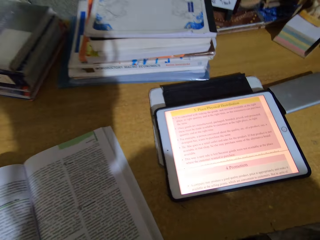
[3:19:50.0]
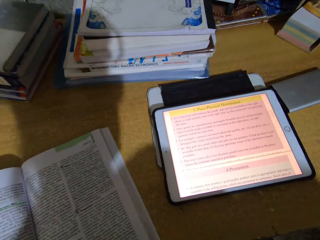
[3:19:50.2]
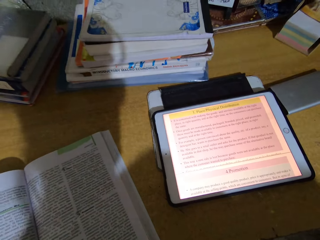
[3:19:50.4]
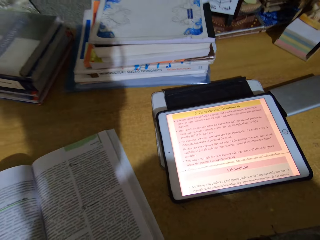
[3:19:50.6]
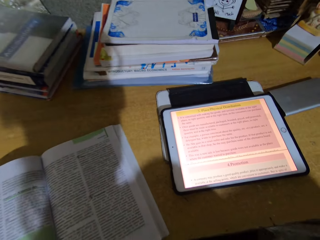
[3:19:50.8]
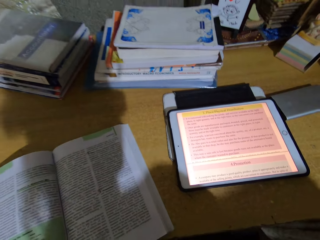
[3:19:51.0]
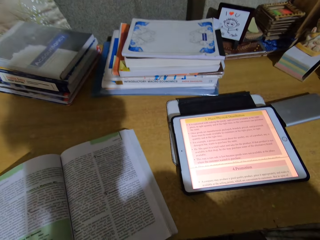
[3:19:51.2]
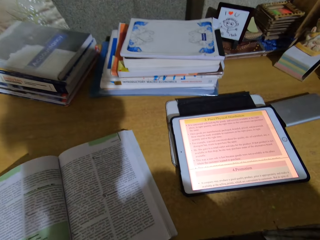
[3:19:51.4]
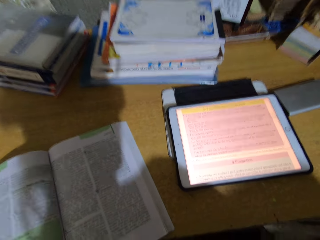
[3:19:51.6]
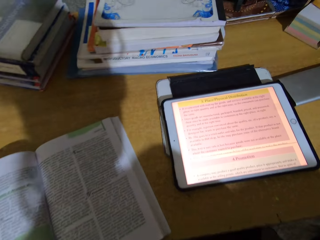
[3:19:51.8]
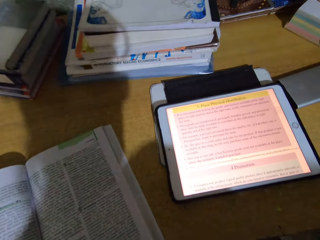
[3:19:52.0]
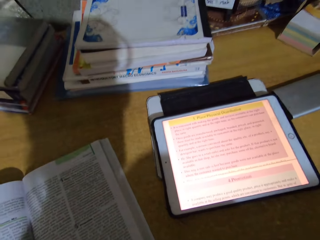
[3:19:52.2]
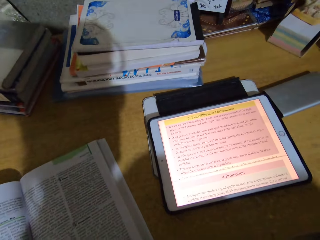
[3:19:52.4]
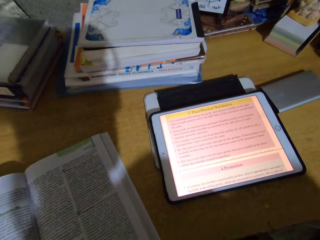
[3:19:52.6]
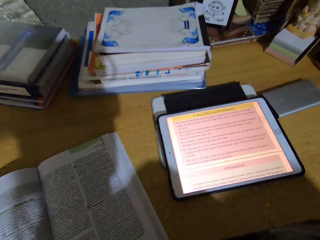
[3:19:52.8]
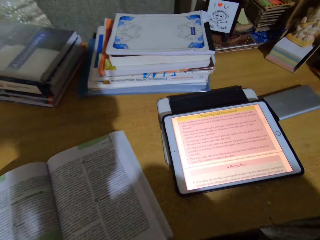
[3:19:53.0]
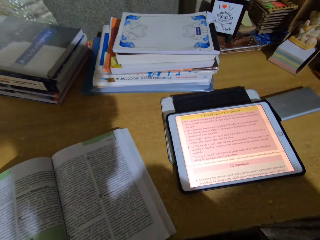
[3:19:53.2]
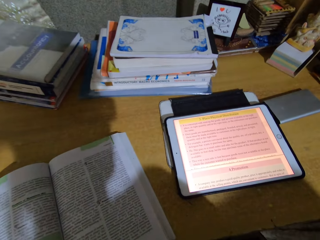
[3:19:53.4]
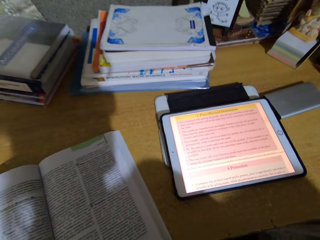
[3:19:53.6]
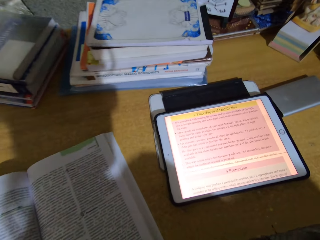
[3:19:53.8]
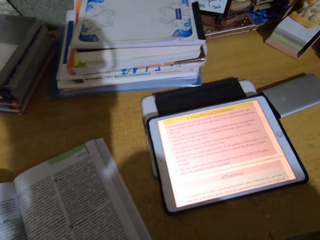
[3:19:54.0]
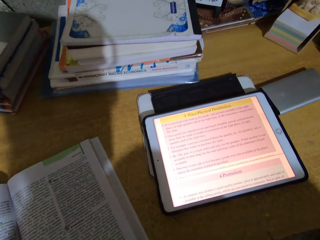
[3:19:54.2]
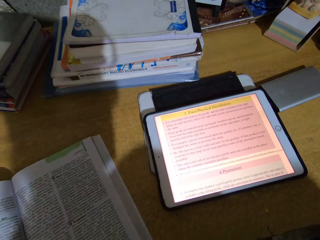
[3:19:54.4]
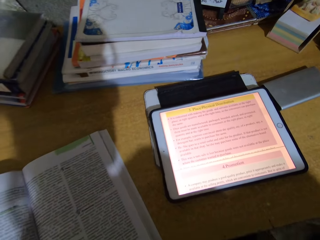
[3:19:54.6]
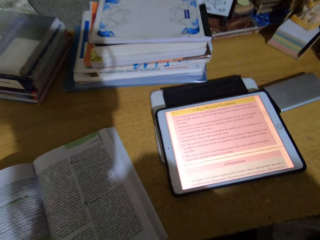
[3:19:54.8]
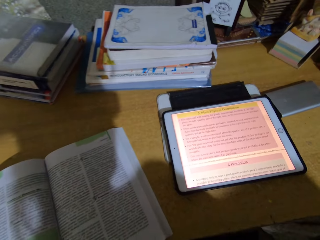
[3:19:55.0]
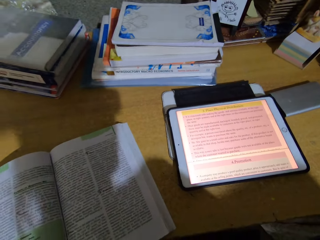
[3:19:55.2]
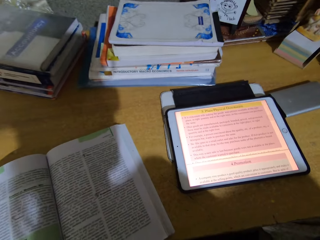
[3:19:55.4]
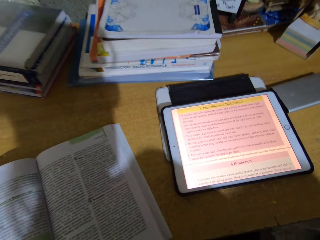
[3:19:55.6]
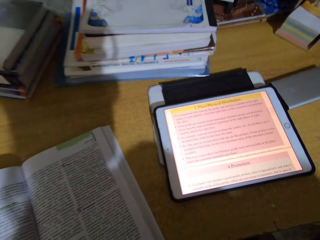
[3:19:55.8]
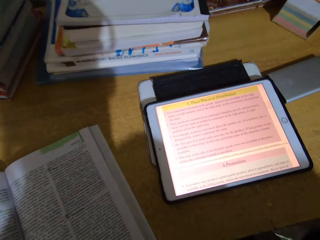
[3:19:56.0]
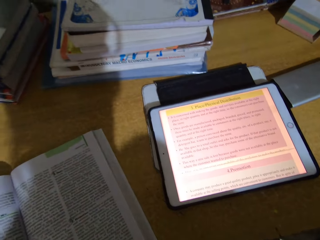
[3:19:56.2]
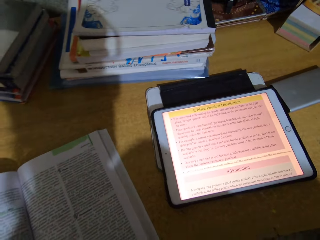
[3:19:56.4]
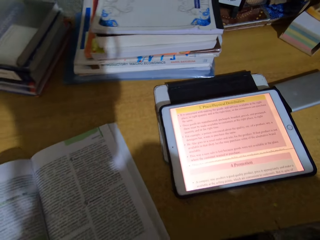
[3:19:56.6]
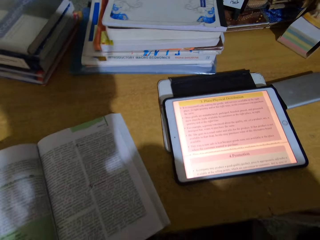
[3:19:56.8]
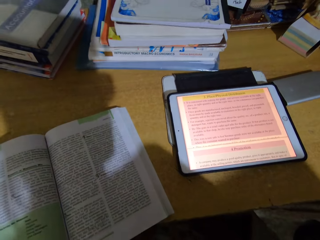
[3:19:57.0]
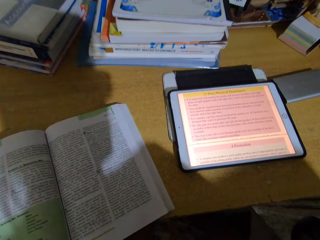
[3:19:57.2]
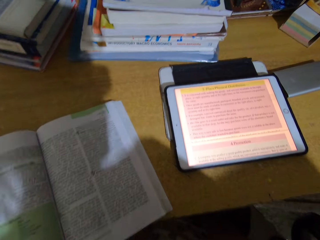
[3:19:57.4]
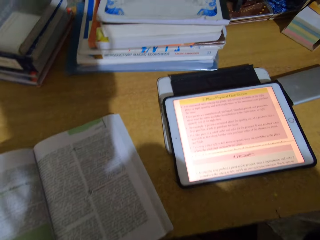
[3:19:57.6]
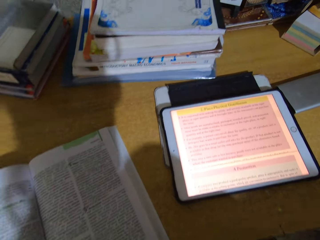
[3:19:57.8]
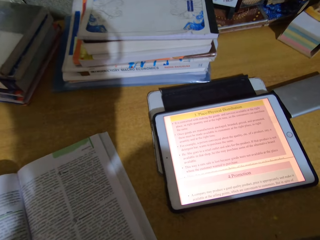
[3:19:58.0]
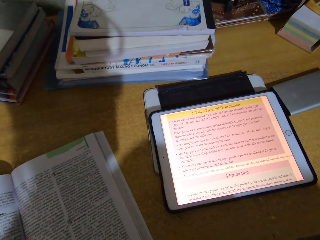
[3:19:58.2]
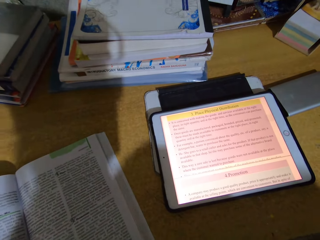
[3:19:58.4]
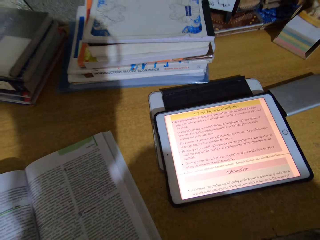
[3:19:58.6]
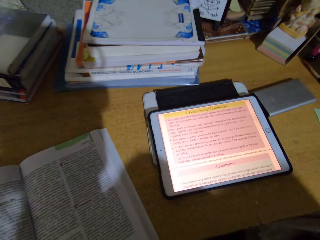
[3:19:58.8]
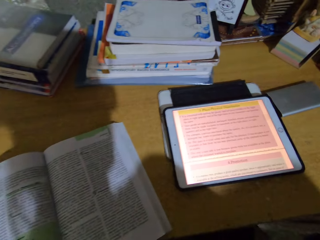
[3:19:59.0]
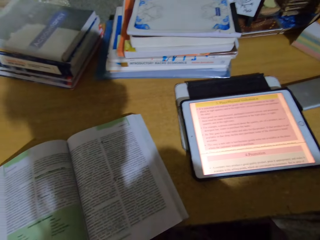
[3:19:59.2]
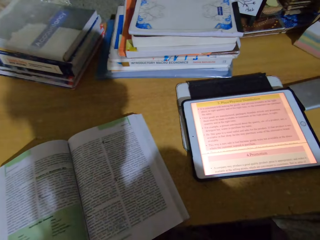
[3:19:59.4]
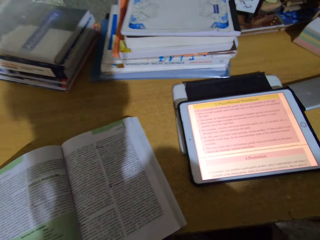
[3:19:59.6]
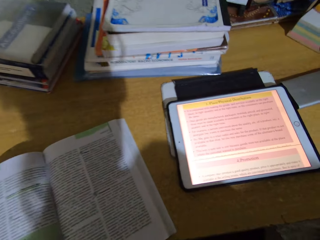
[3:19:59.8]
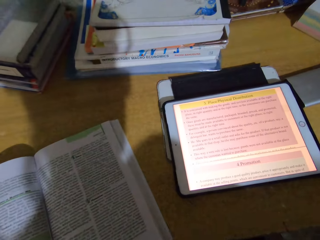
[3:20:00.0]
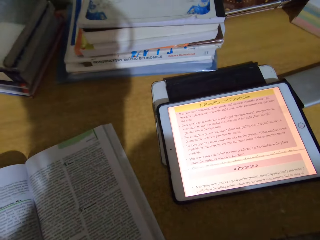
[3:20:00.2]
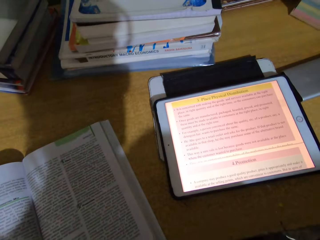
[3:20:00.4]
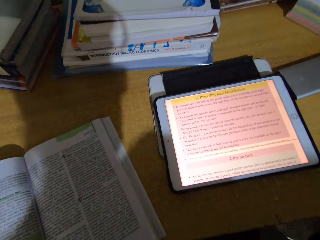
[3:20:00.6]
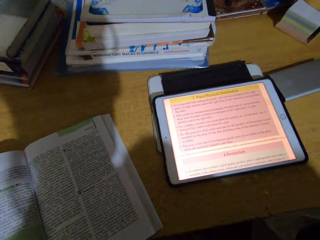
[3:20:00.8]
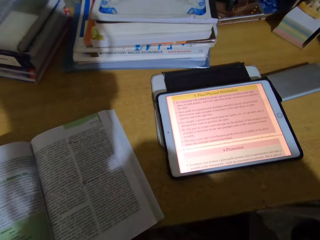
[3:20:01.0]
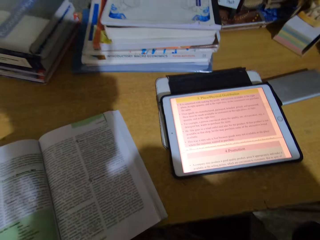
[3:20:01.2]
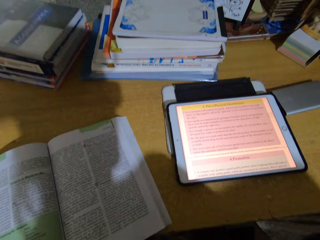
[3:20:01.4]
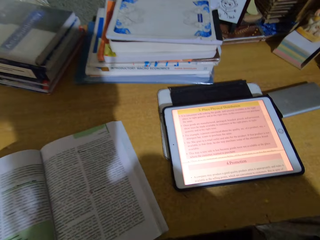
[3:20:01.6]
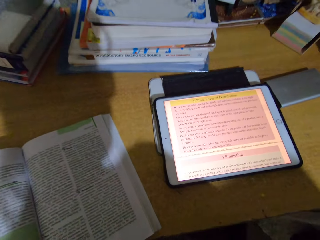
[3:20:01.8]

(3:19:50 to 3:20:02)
The camera wearer reads a book.

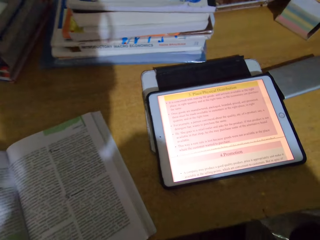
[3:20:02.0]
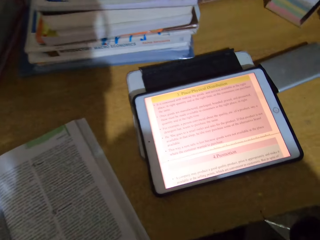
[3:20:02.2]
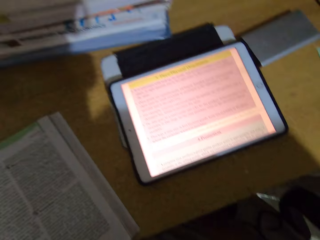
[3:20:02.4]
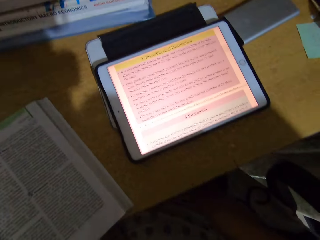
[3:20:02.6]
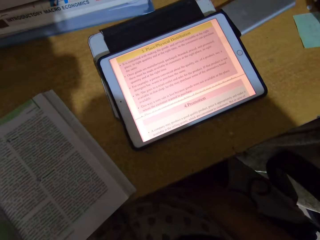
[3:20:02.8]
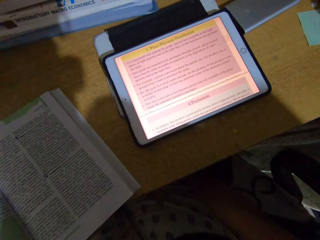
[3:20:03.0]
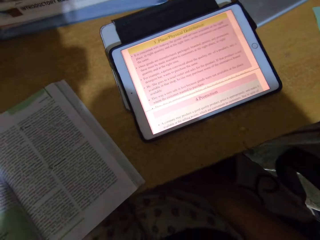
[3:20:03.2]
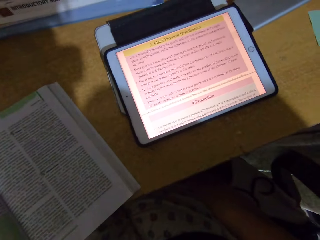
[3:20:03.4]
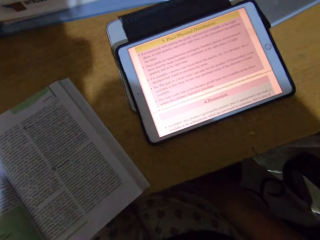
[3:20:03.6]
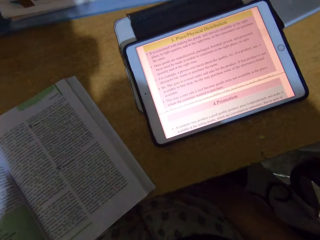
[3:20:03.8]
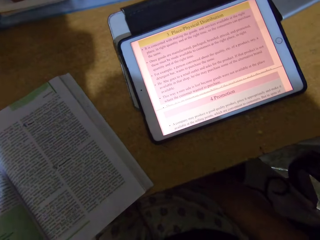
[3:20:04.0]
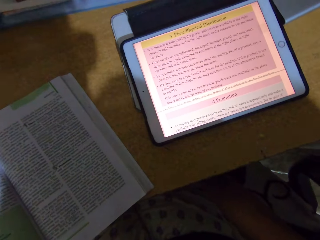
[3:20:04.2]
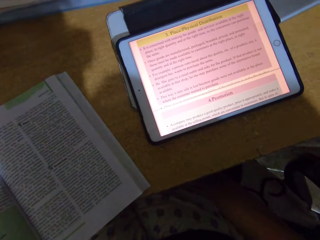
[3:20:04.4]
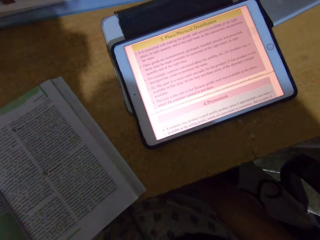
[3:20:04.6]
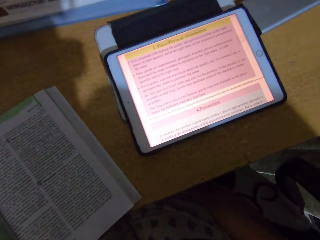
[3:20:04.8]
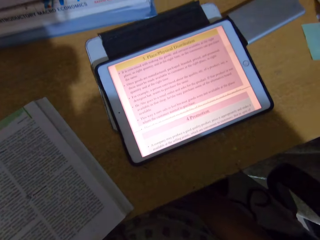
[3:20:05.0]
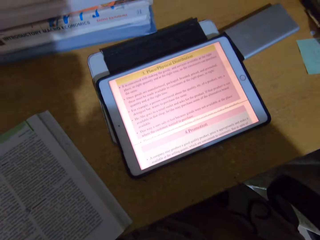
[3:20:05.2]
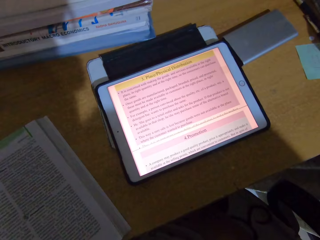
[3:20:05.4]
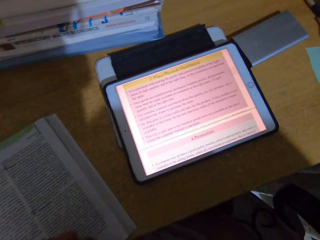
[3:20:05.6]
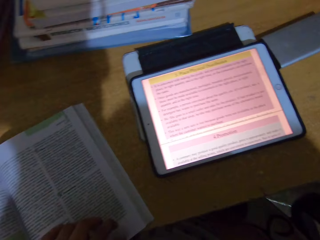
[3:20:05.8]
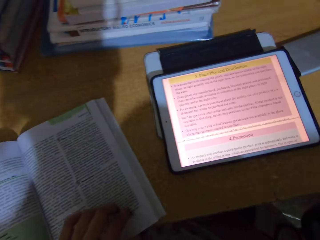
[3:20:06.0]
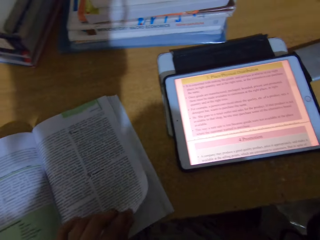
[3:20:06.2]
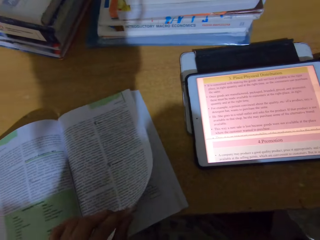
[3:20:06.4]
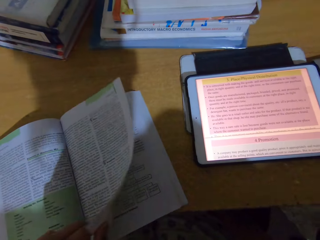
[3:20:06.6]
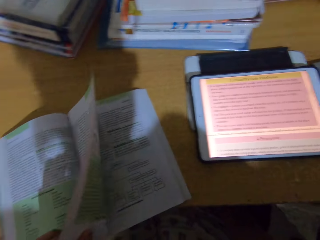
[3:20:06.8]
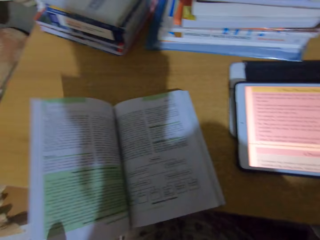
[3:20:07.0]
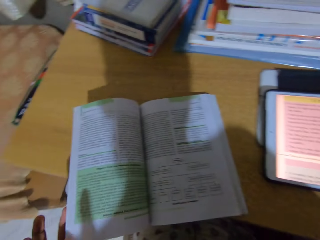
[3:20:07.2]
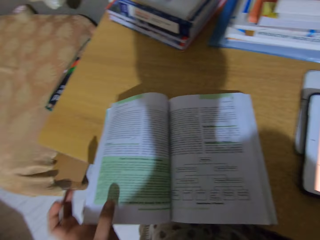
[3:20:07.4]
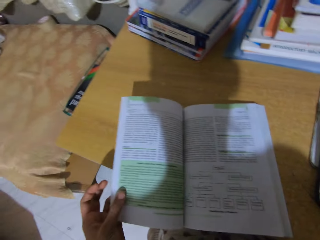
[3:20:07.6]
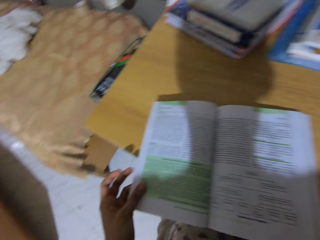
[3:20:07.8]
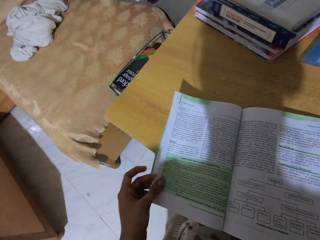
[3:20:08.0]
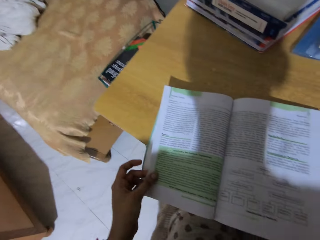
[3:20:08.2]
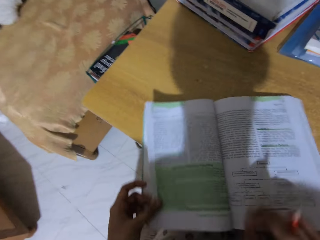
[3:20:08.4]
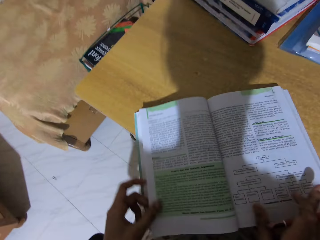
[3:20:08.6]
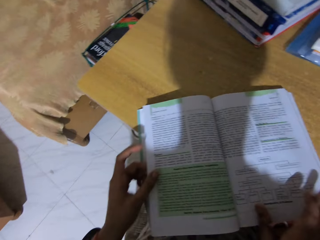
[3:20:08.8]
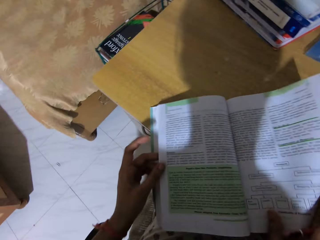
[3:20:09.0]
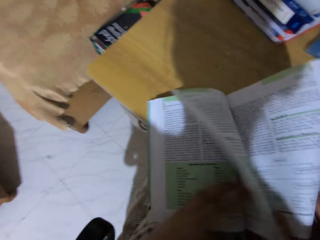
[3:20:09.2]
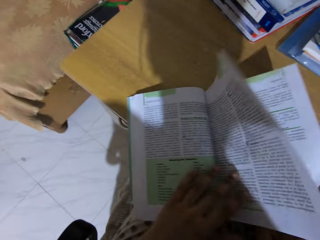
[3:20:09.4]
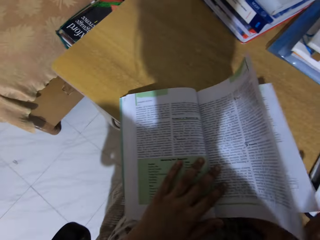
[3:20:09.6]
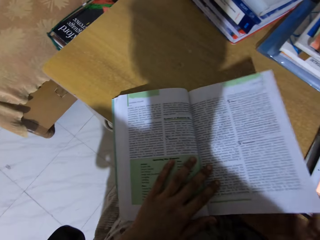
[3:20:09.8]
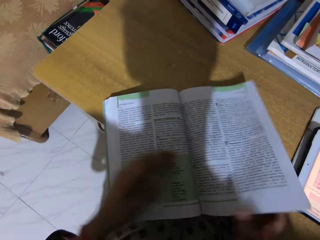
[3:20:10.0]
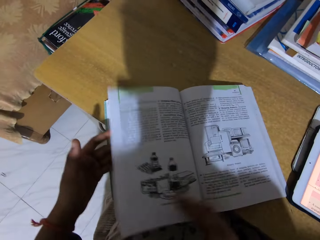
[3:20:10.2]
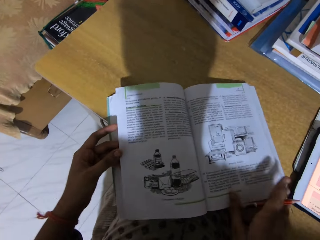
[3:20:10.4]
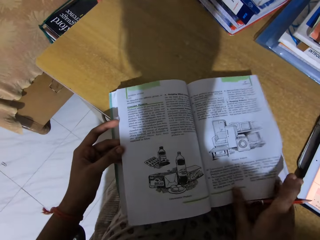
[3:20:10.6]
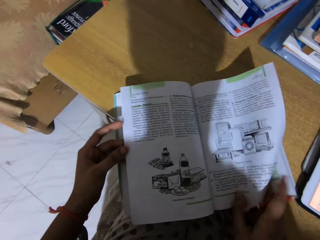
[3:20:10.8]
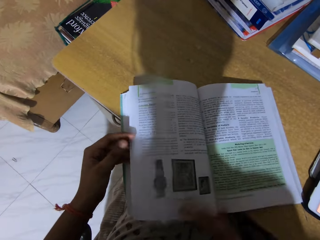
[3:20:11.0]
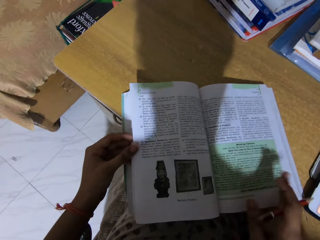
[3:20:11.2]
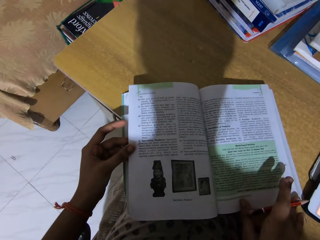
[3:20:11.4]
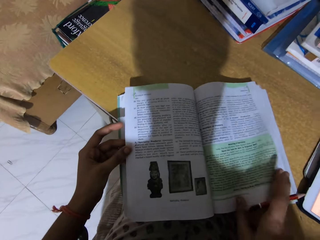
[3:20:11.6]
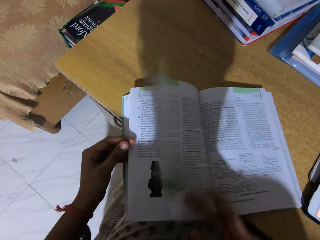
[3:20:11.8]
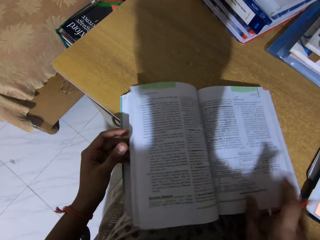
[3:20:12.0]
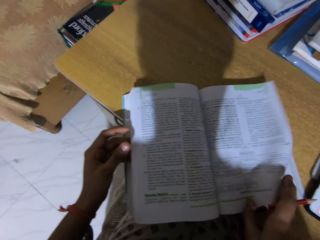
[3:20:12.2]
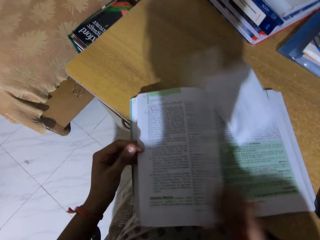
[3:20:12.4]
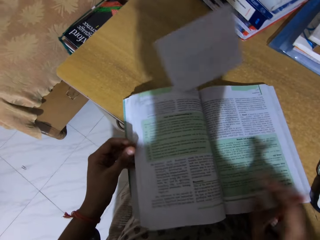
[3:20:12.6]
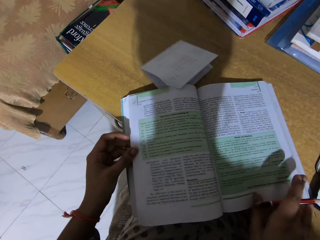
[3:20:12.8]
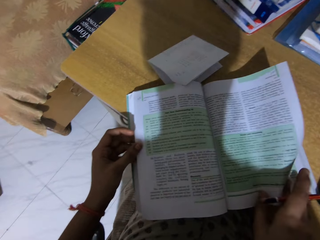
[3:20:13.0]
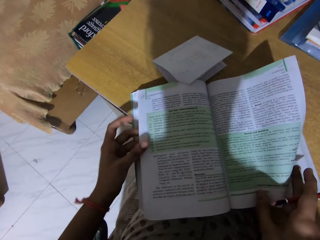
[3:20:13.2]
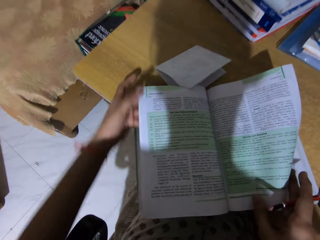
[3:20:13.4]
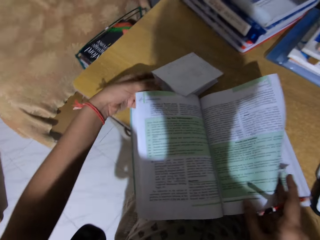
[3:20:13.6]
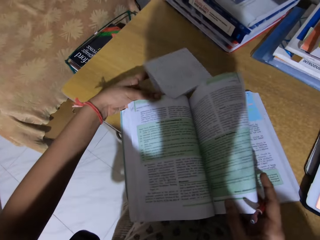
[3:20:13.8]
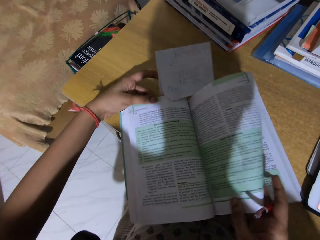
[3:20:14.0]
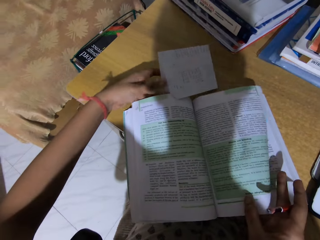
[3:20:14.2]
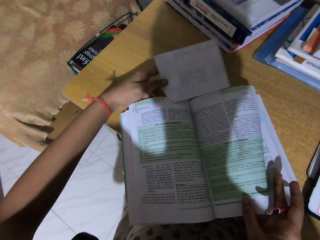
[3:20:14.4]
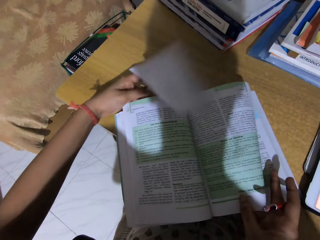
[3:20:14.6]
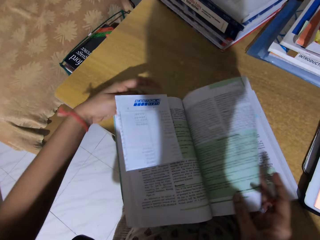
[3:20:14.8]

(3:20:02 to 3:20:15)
The camera wearer turns the page of the book. They turn the page of the book repeatedly. They adjust a paper attached on the book page. They turn the page of the book again.
